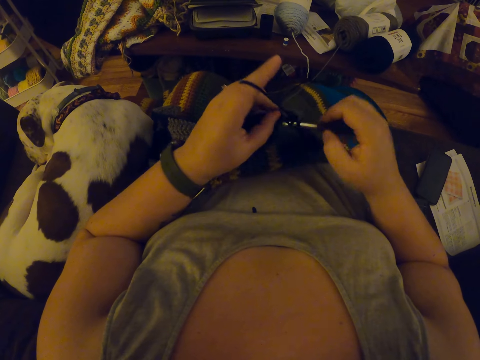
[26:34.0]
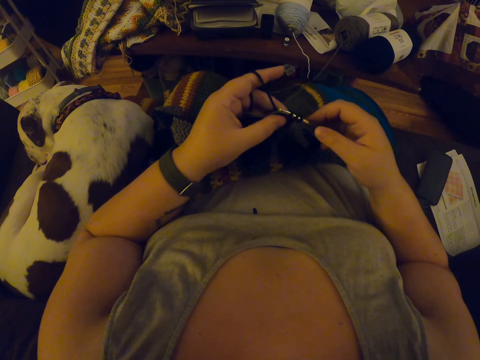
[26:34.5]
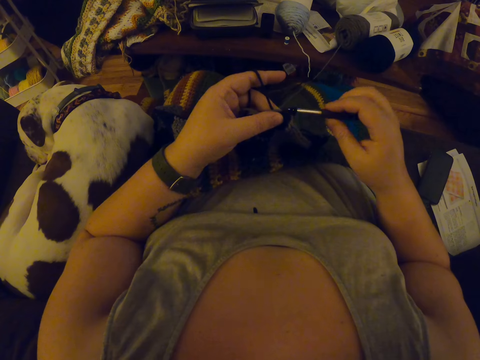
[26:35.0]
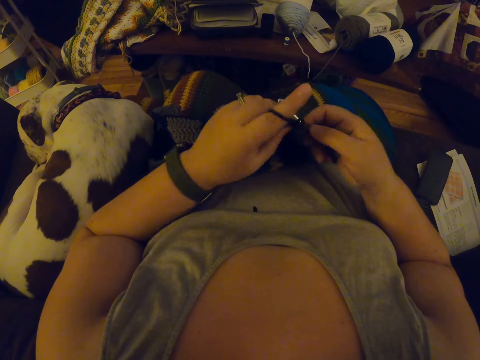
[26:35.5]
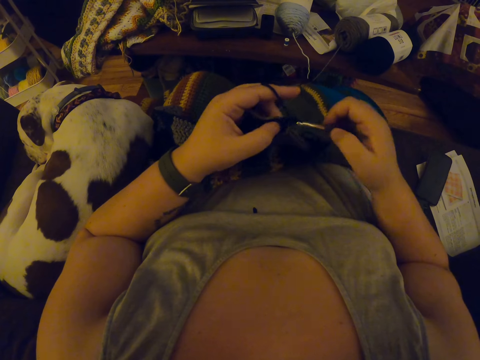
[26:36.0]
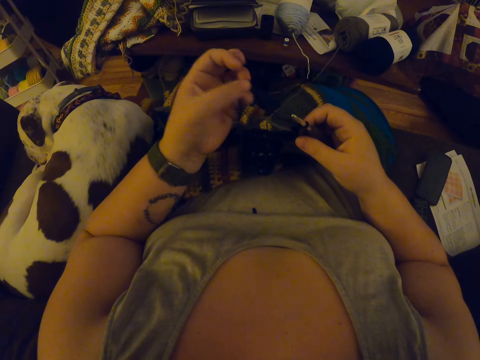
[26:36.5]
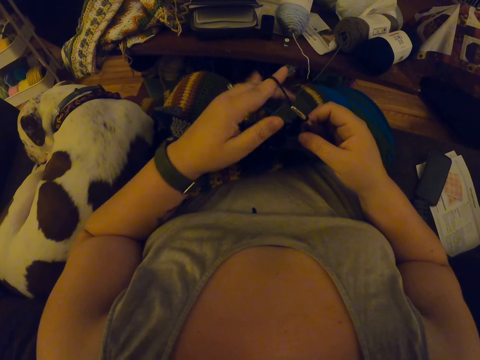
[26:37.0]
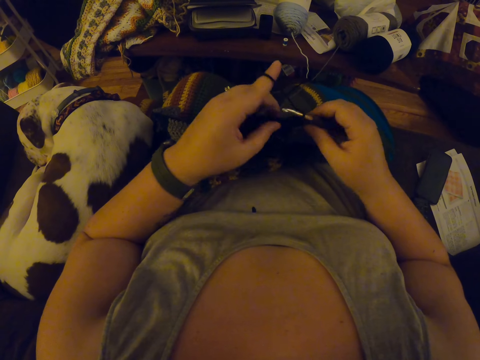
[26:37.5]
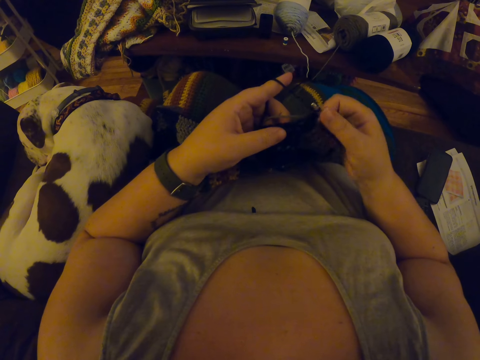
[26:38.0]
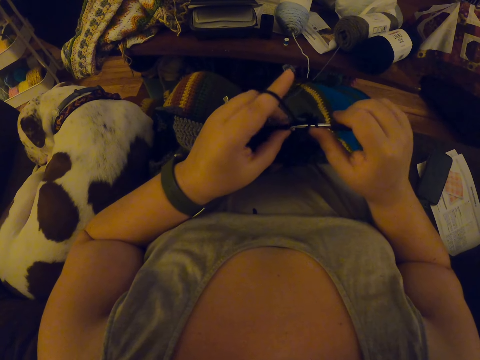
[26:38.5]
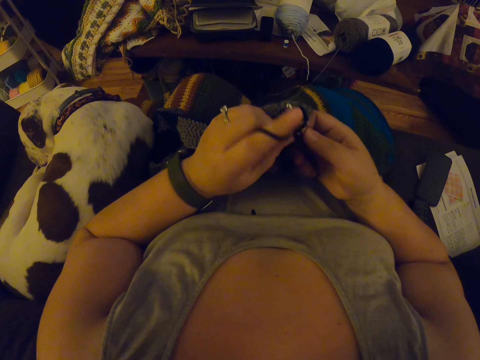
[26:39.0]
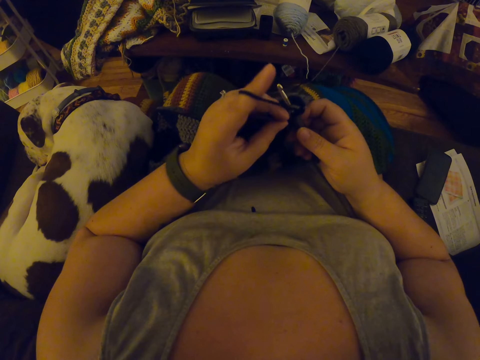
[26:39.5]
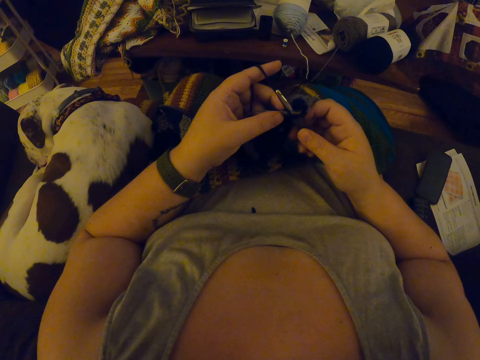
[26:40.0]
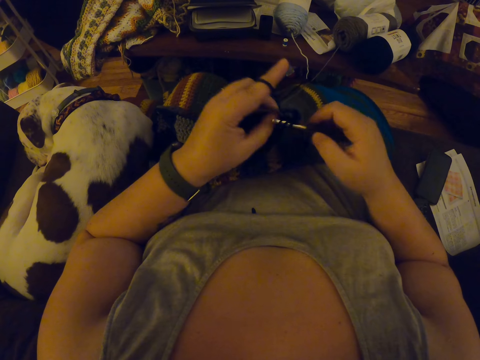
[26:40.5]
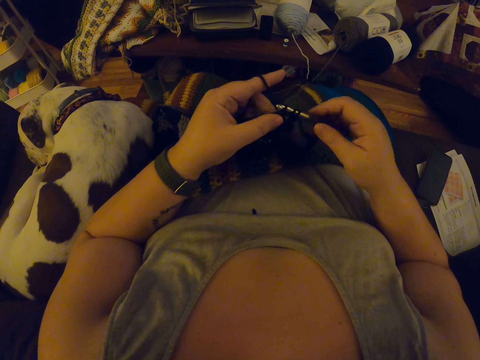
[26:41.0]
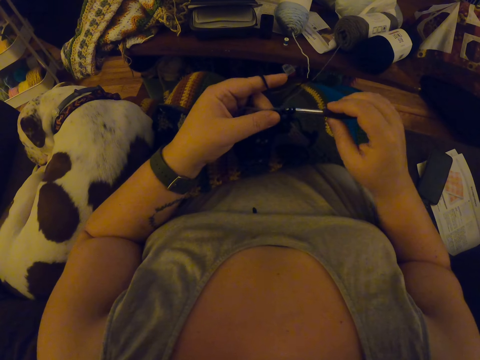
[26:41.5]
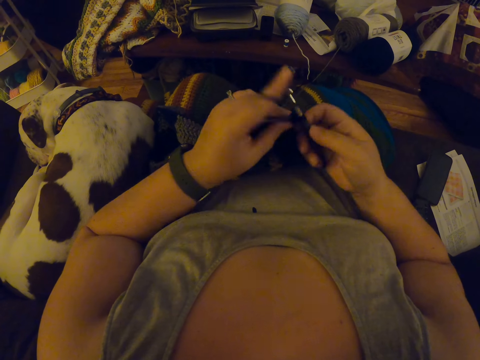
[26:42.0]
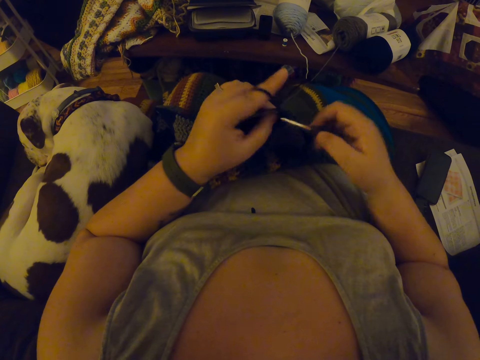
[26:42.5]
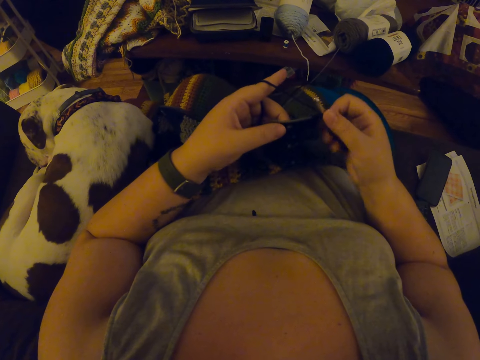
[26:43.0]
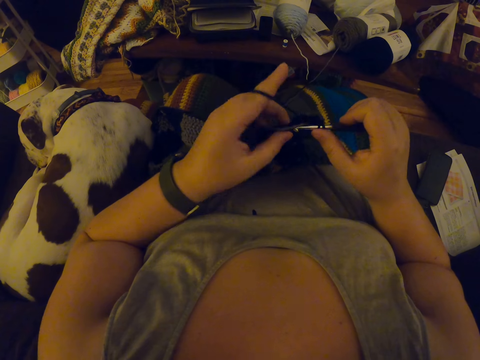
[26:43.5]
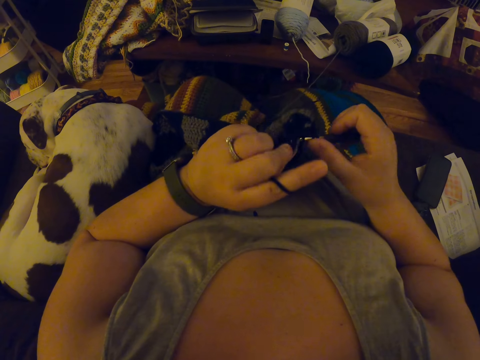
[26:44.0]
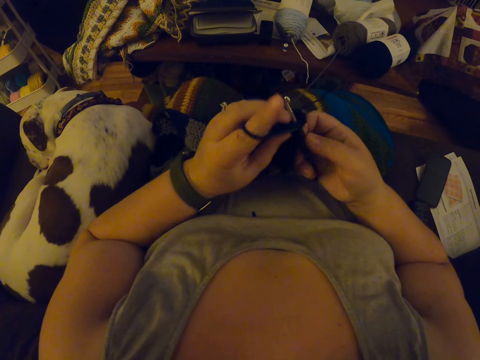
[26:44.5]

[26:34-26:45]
The camera wearer coils a knitting thread on a finger. They knit a piece of fabric with a knitting needle.

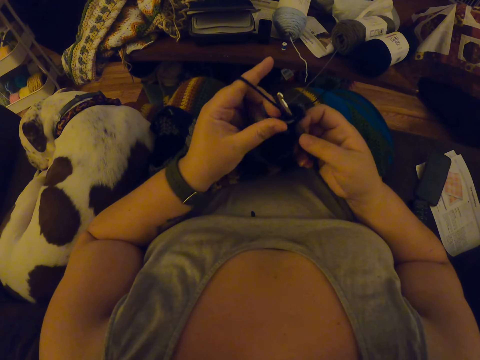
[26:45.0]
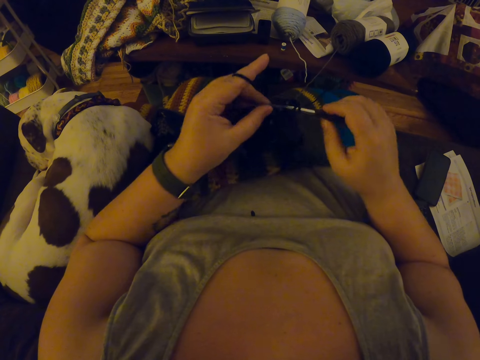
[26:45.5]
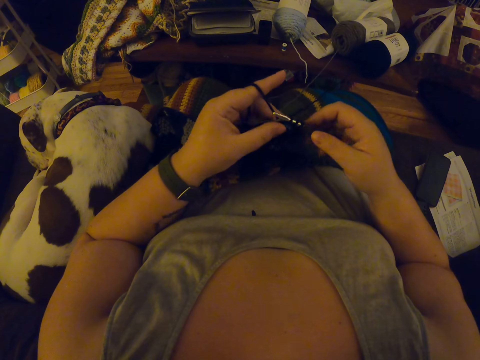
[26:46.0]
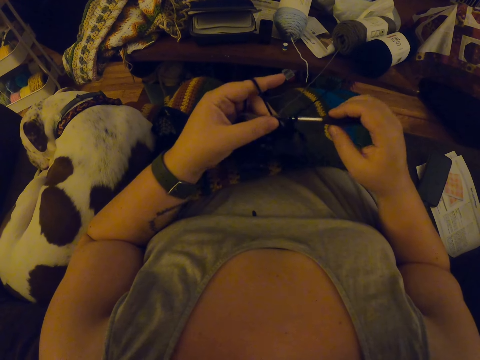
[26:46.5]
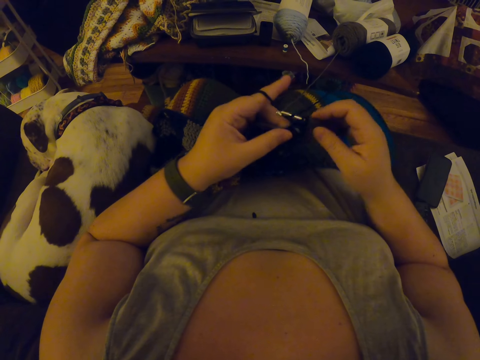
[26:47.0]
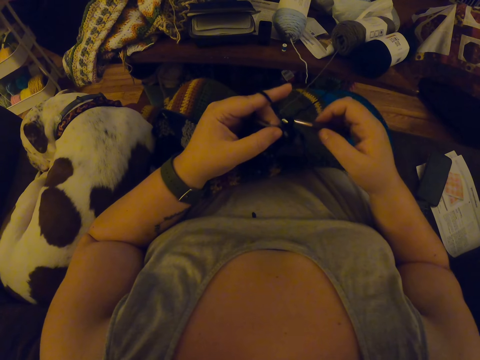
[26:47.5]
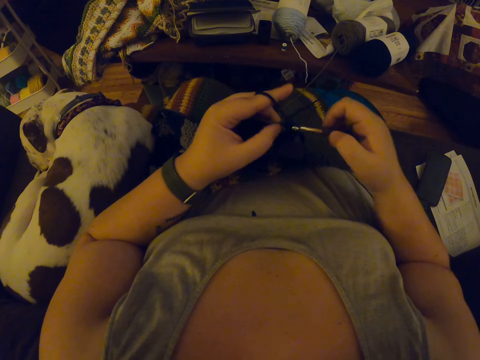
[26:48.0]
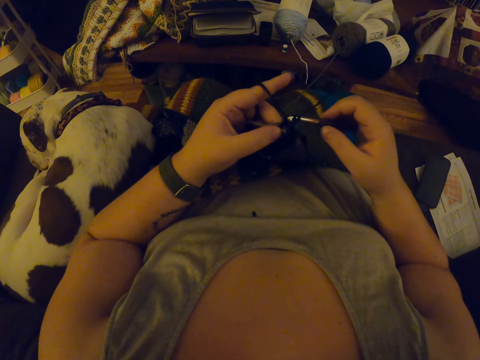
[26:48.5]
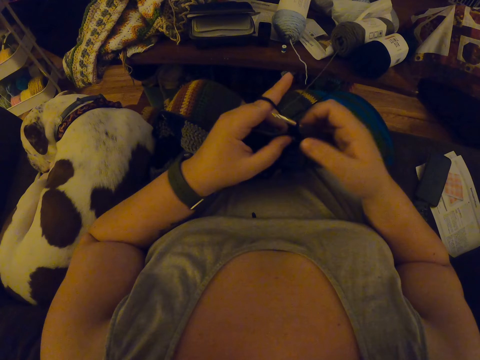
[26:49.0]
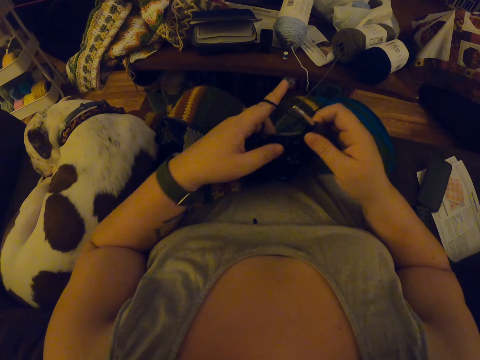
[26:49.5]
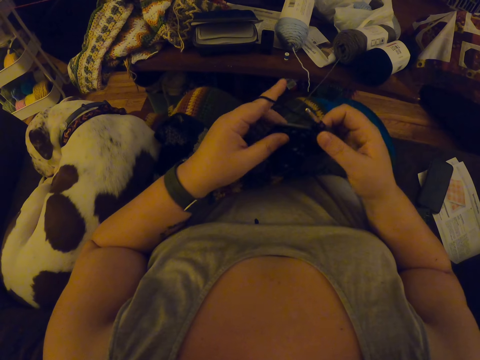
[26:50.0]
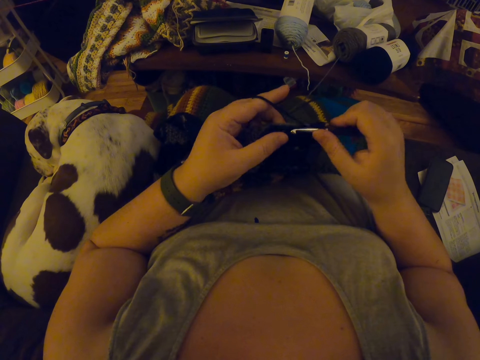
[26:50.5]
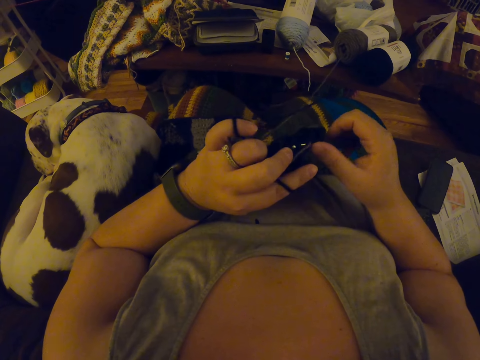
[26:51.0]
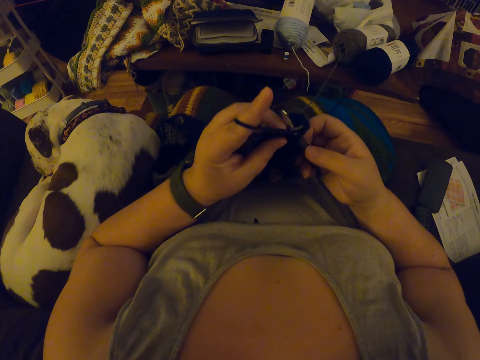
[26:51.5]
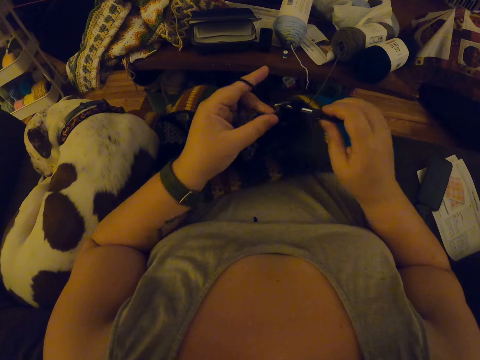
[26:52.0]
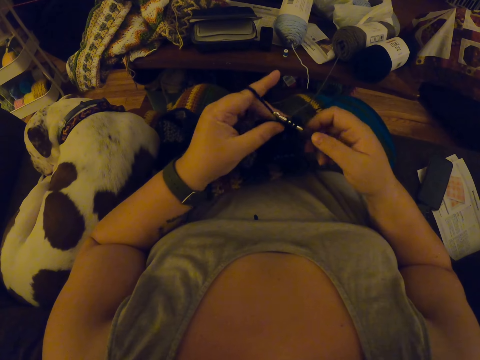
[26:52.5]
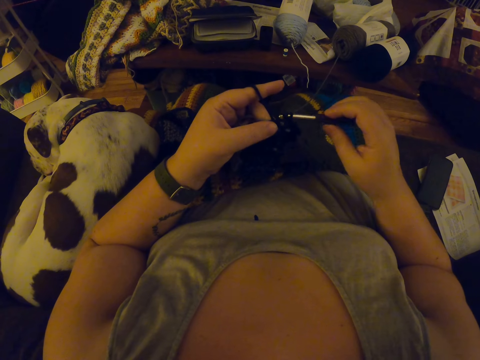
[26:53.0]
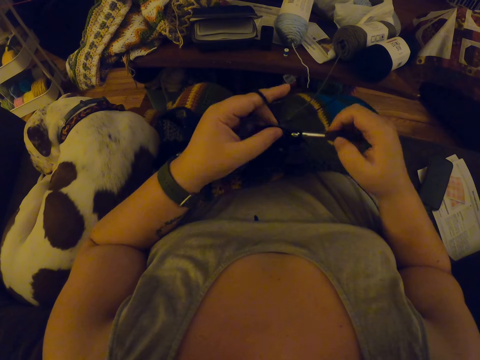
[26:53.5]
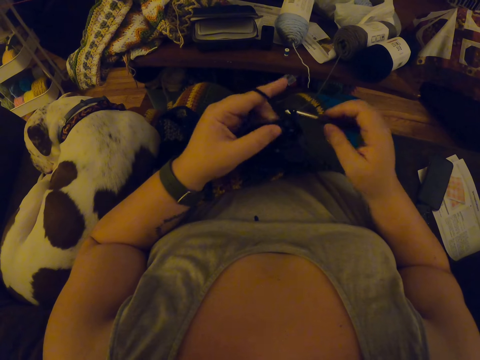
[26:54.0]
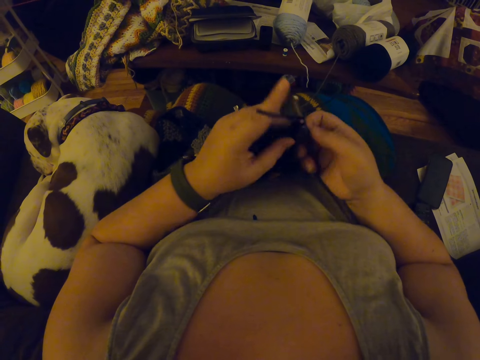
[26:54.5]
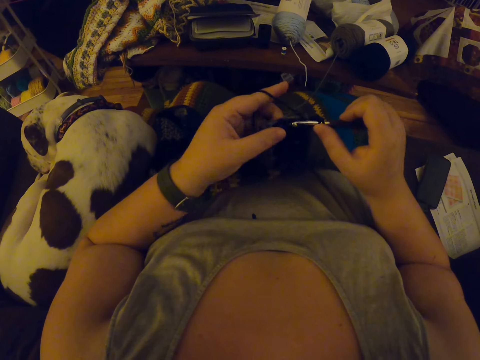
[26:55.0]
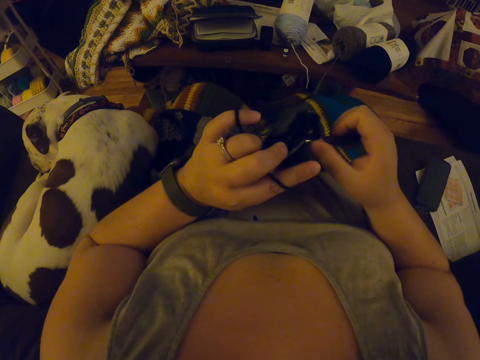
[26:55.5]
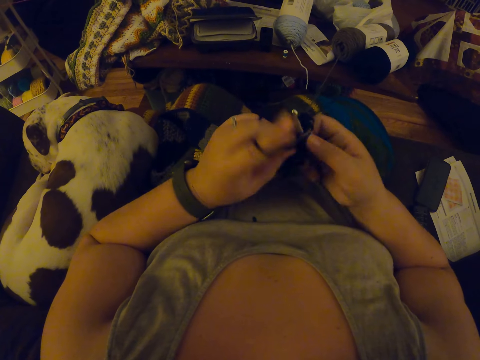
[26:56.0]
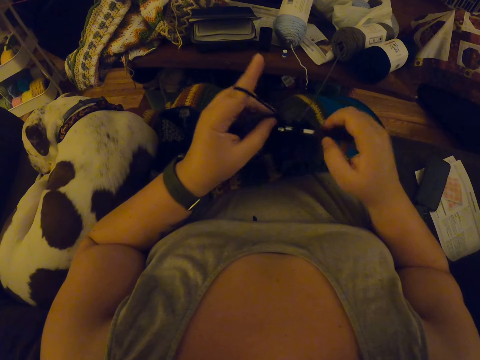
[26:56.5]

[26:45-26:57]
The camera wearer adjusts a piece of knitted fabric on a lap. They knit the piece of fabric with a knitting needle.

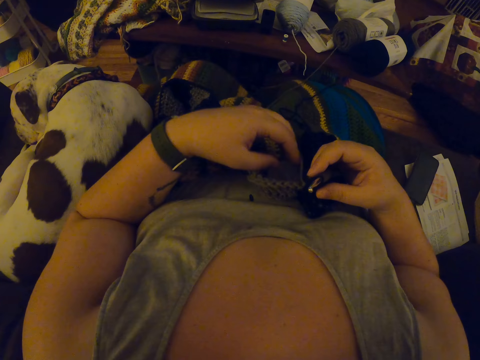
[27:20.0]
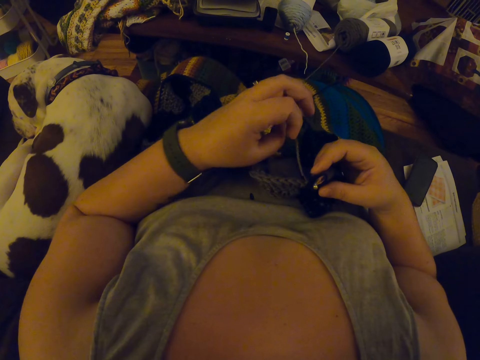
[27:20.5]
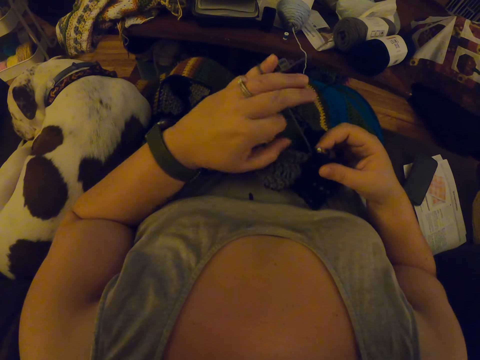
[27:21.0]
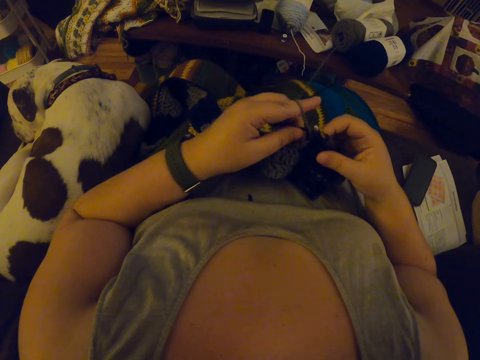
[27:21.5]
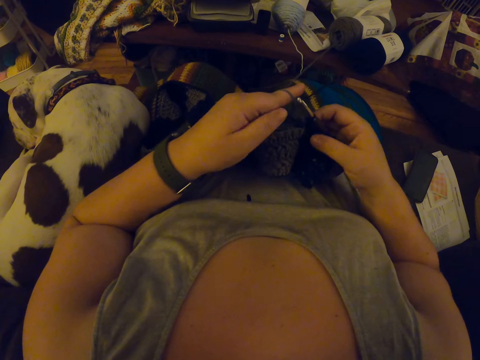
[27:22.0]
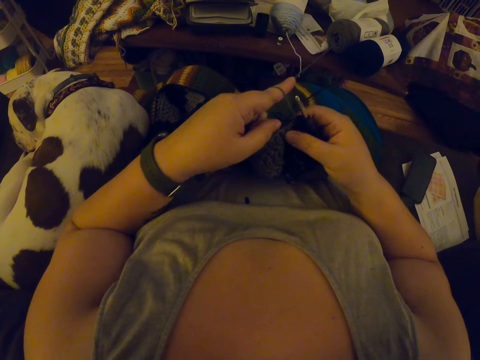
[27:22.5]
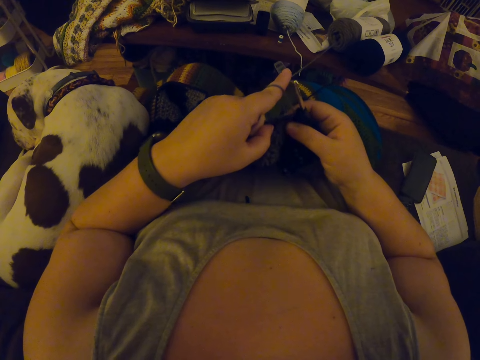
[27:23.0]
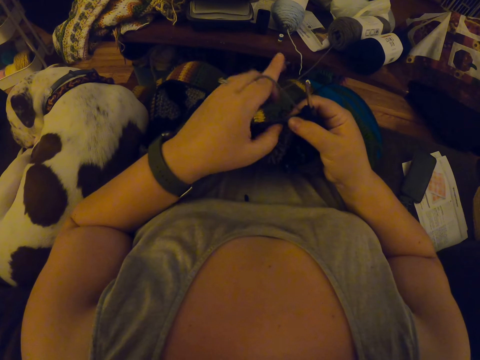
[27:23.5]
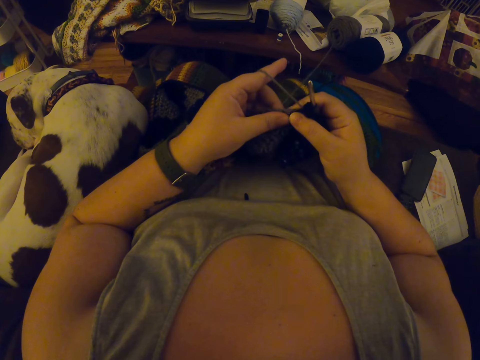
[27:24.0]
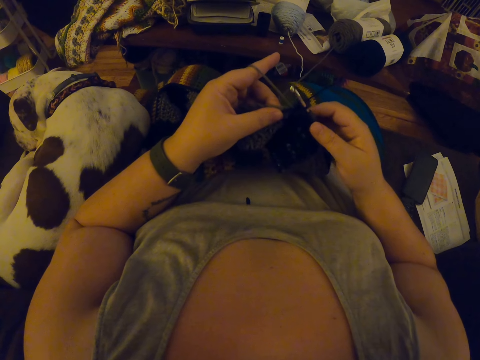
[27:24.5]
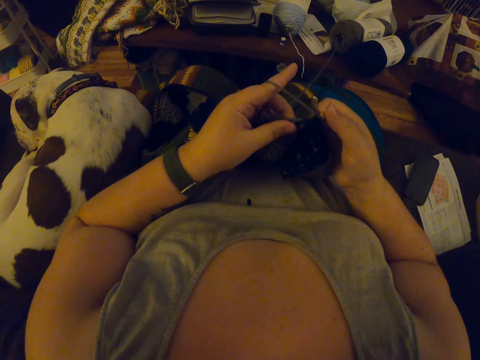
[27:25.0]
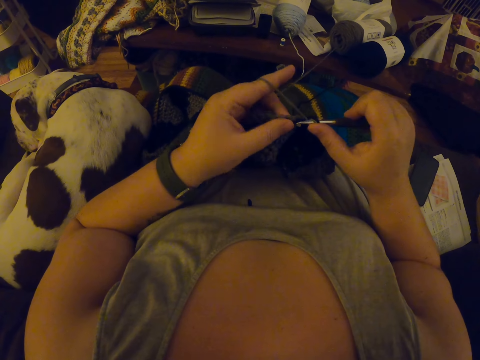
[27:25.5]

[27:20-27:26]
The camera wearer rolls the wool on her finger. She crochets the cloth.
